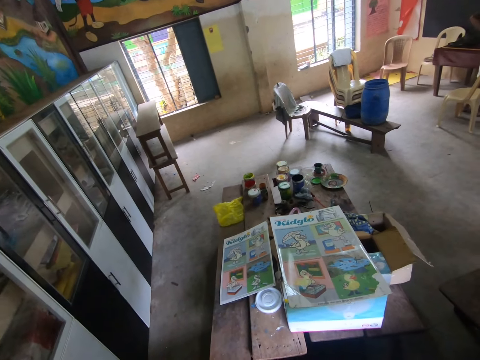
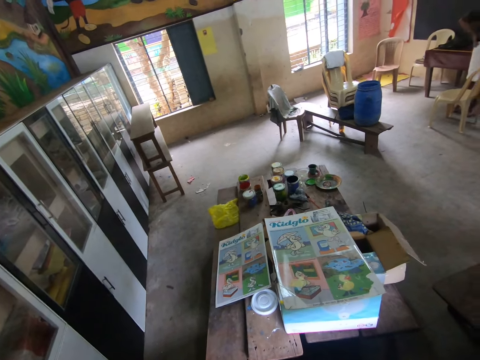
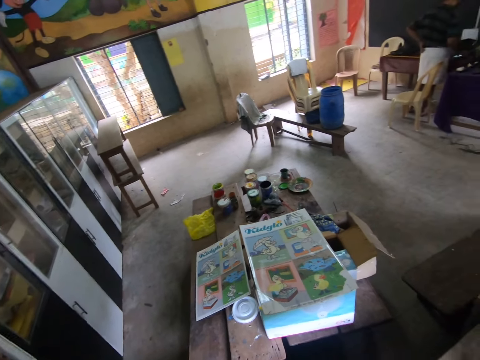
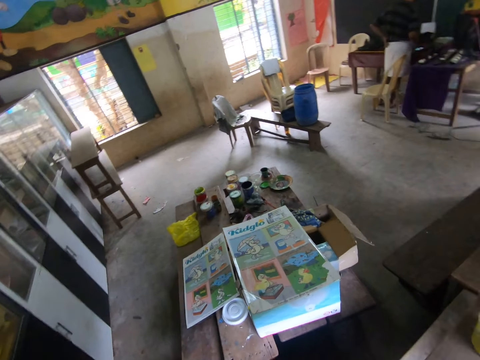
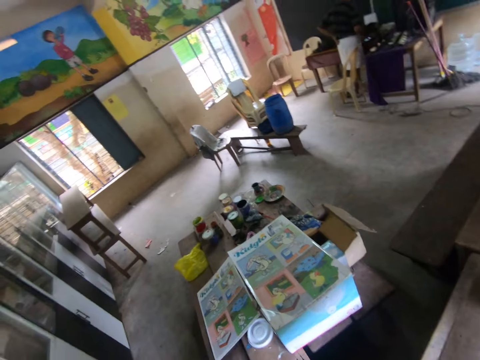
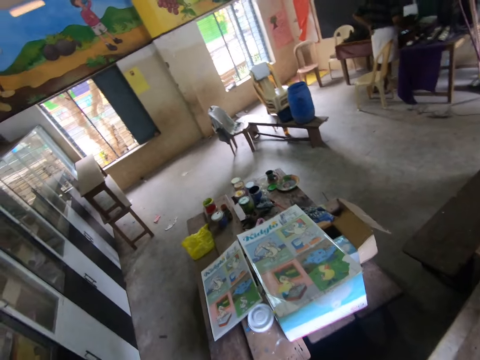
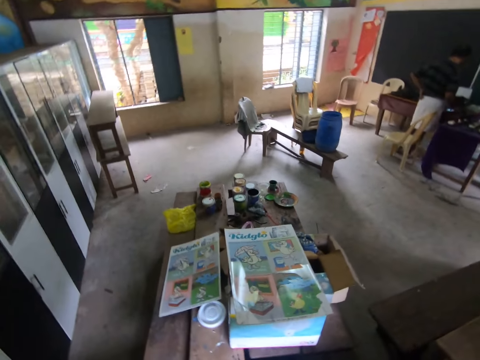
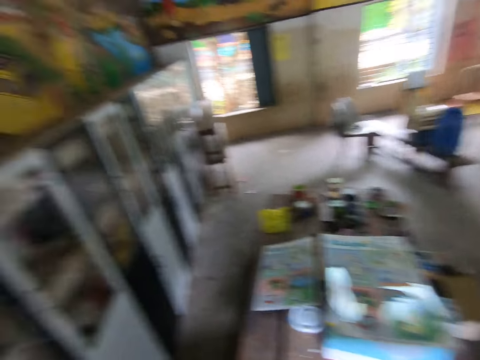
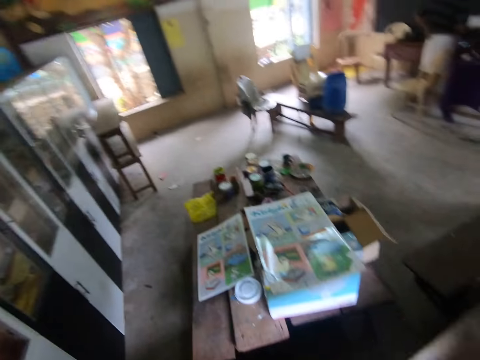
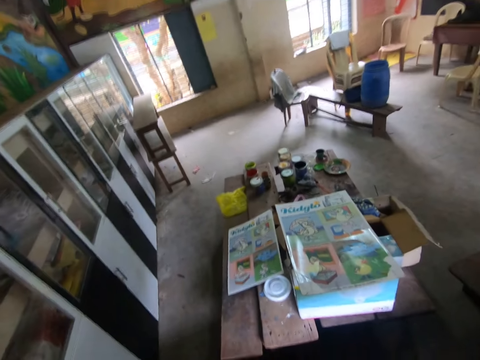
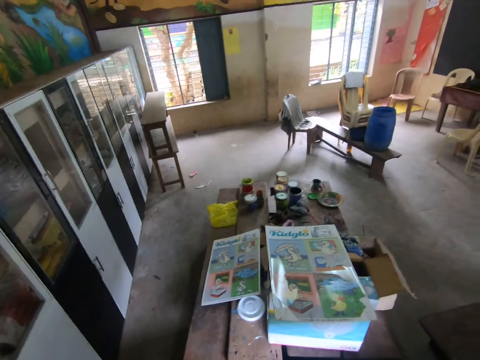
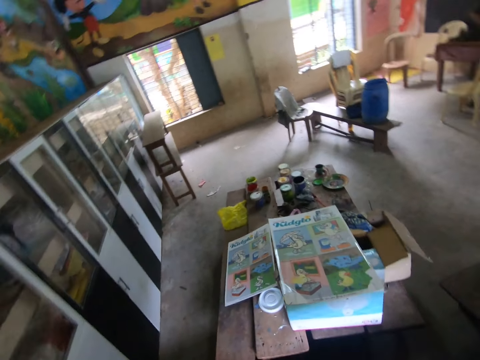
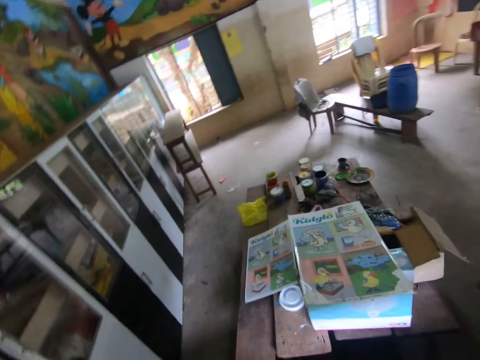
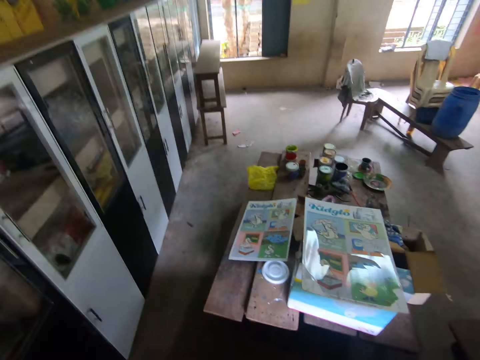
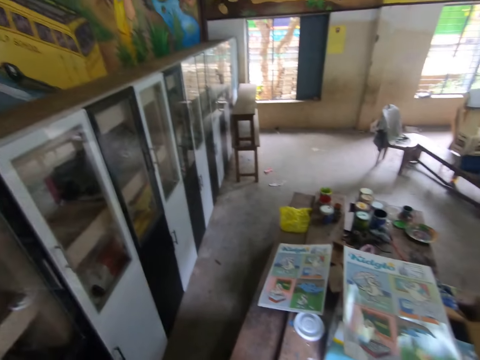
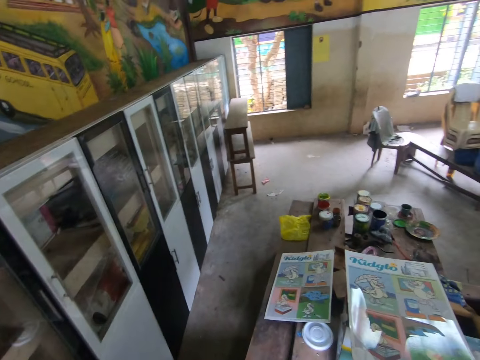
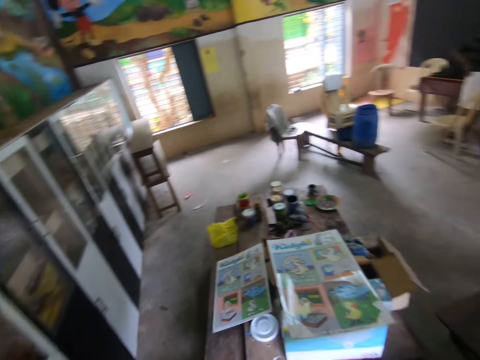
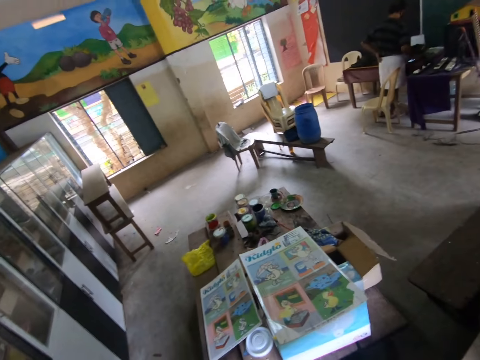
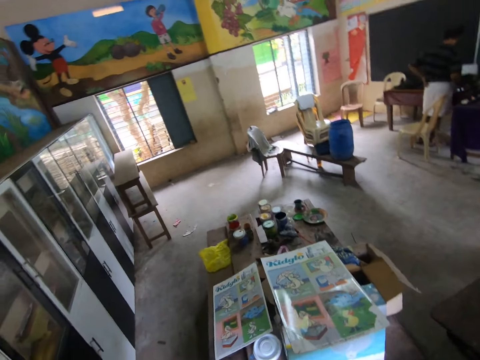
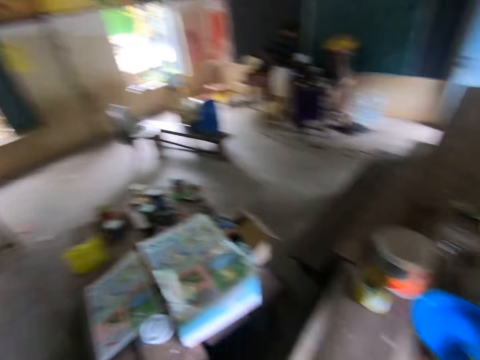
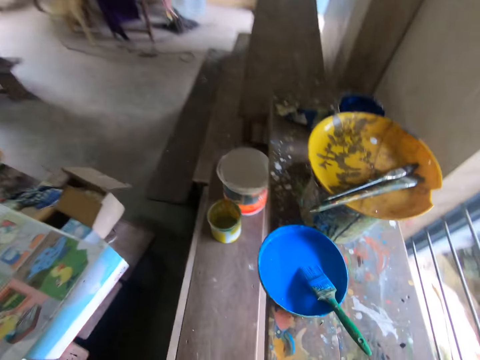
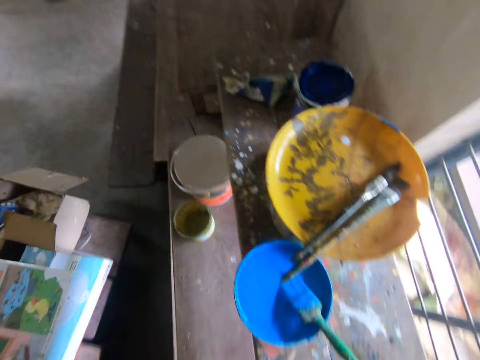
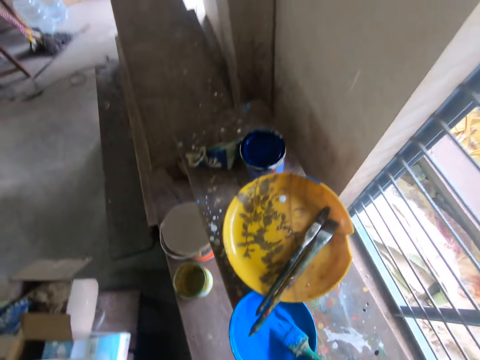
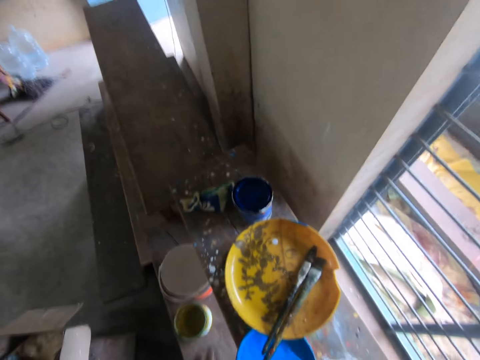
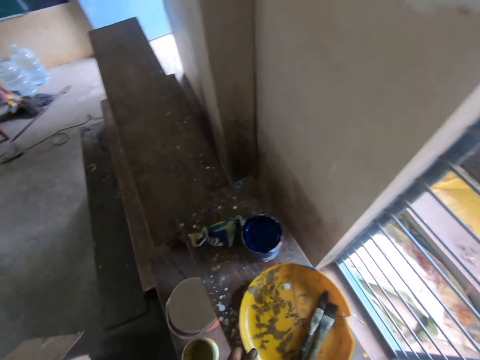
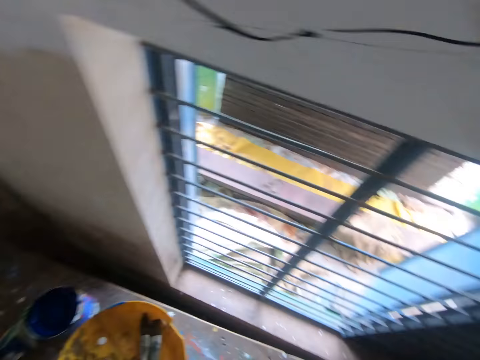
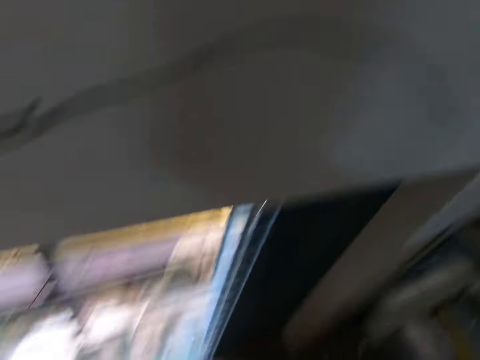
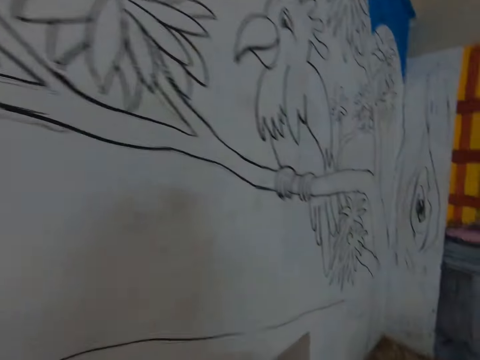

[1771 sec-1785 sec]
The camera wearer interacts with a man. They look around a room. They pick up a lid.

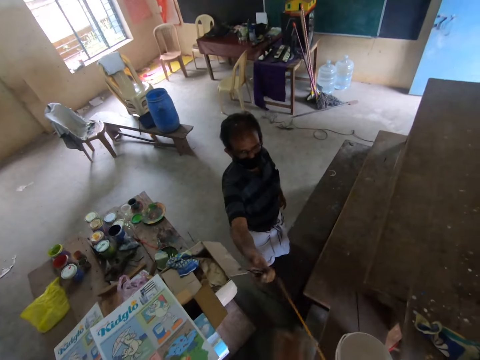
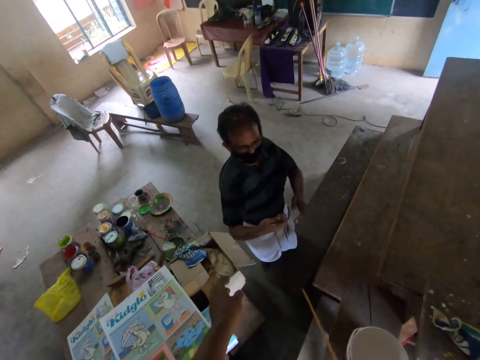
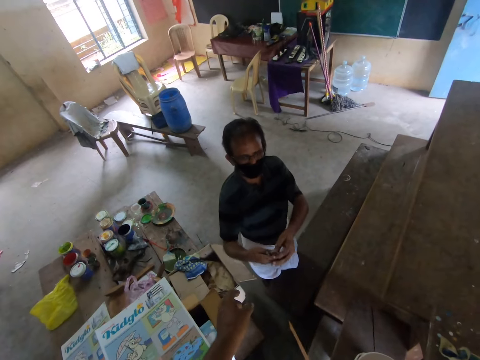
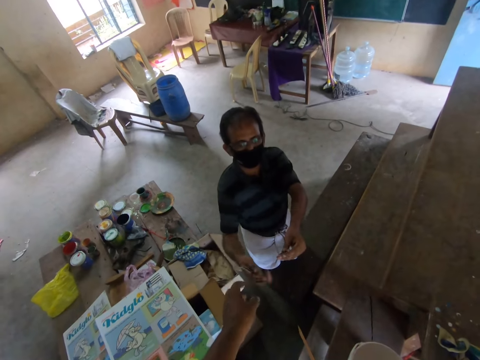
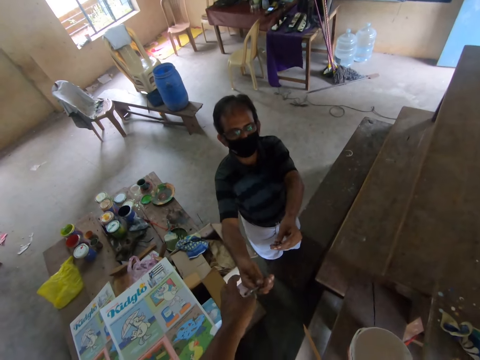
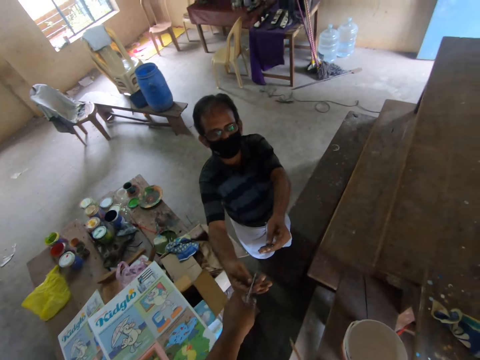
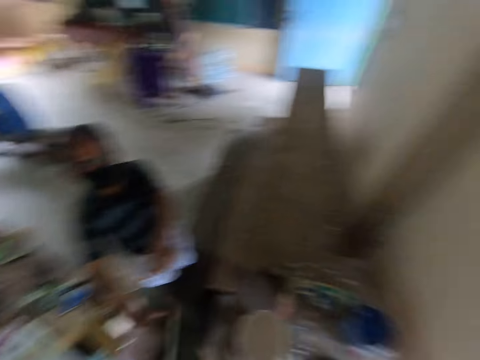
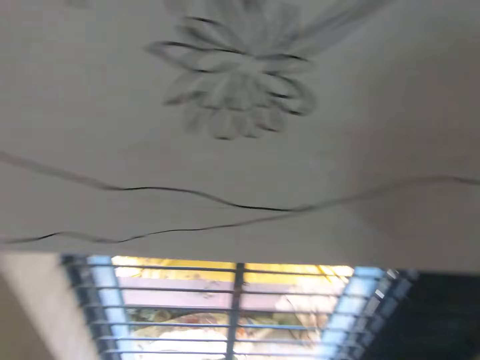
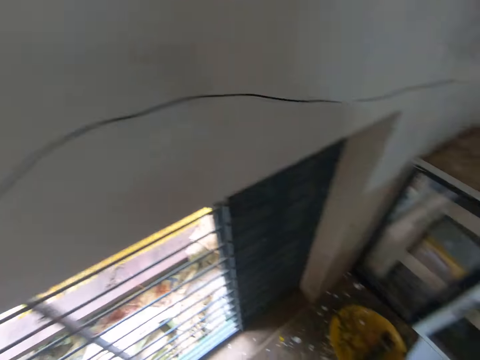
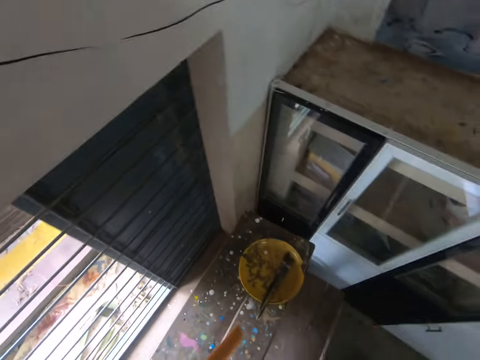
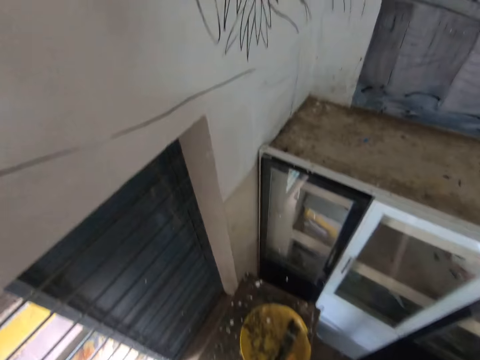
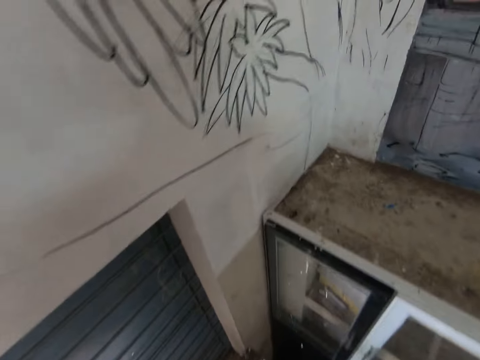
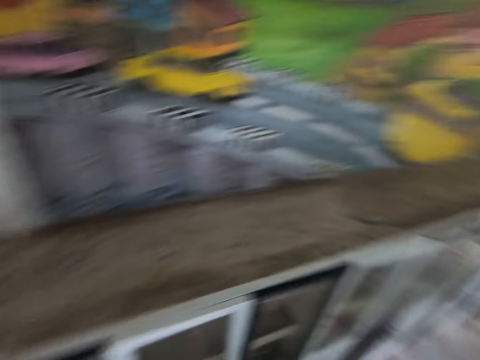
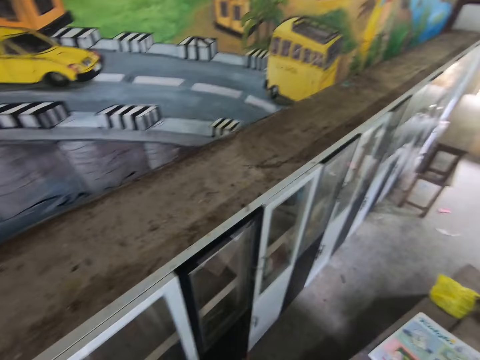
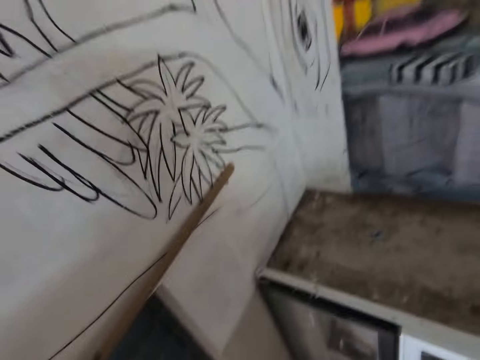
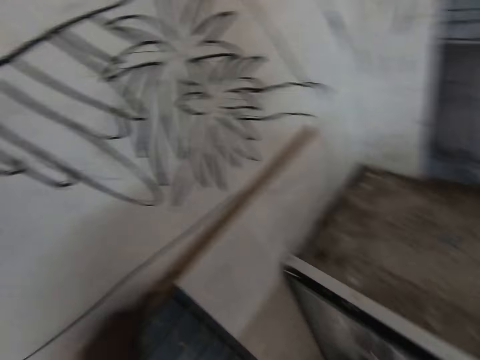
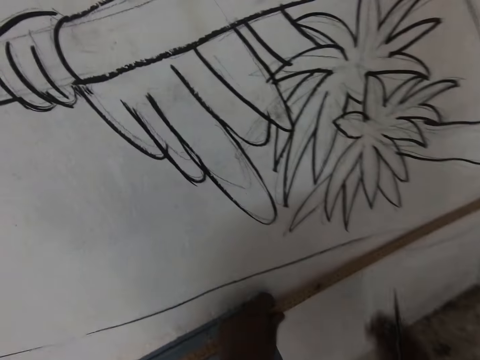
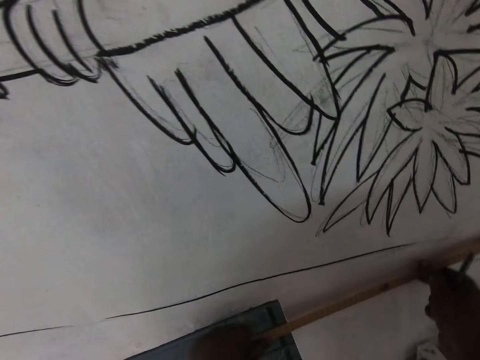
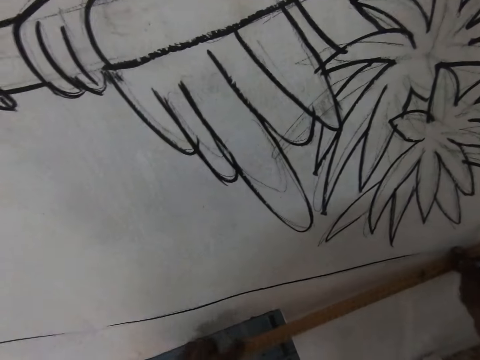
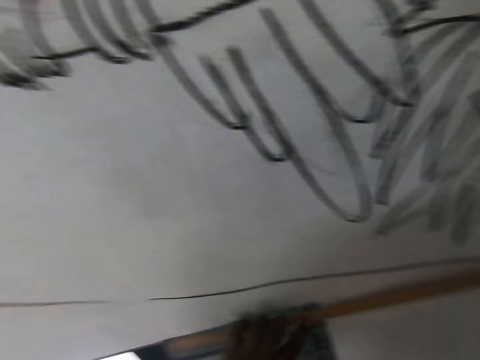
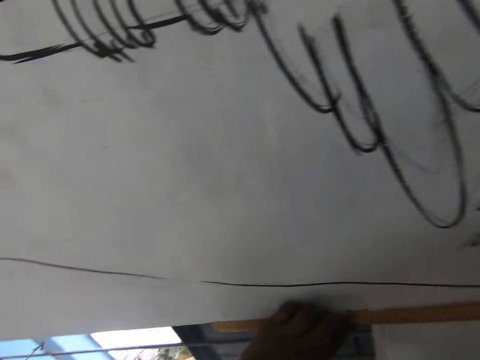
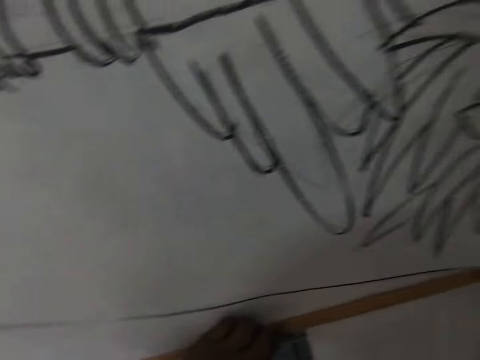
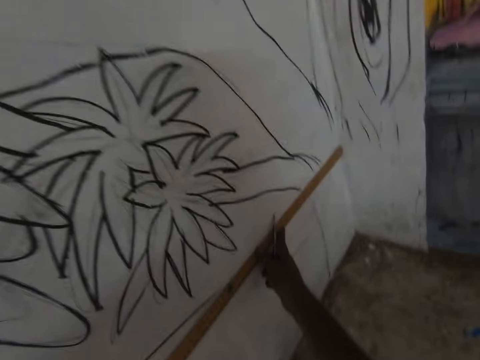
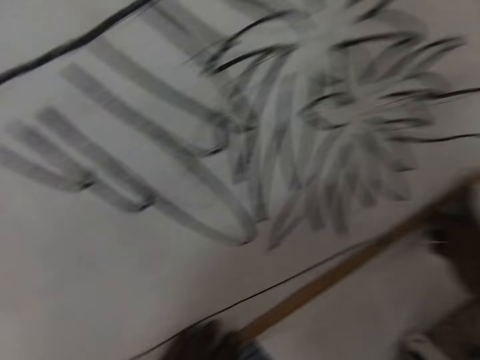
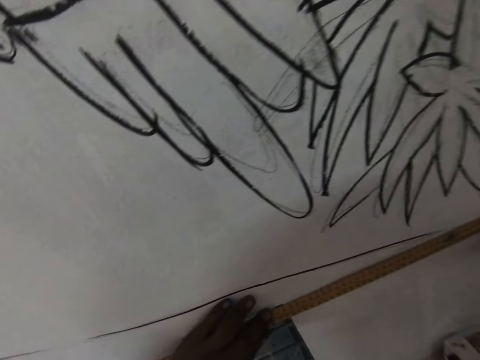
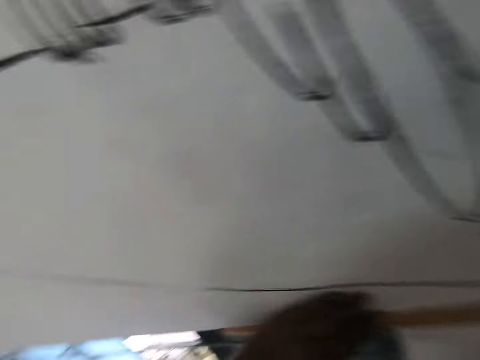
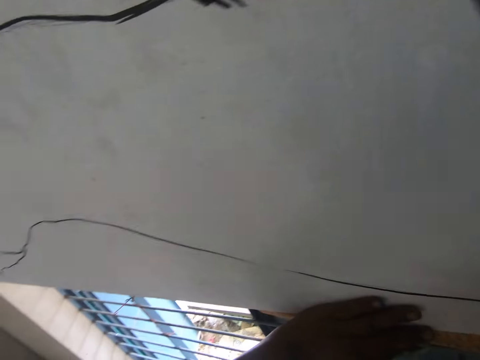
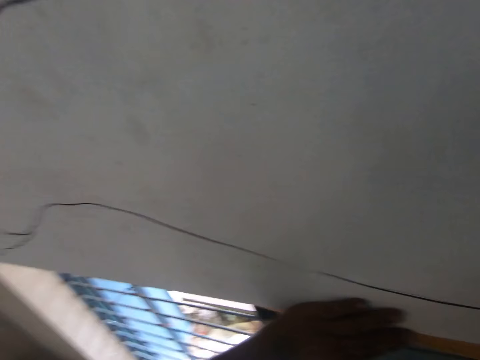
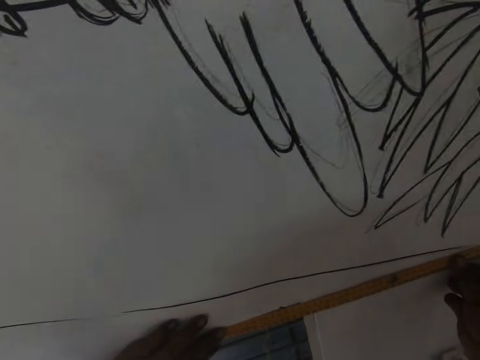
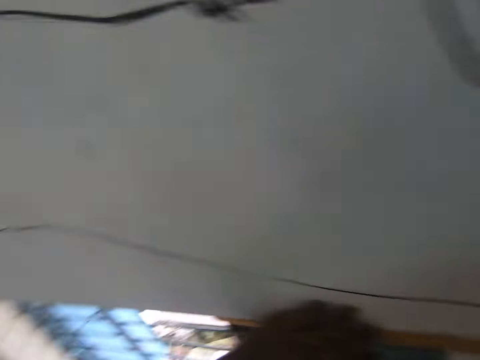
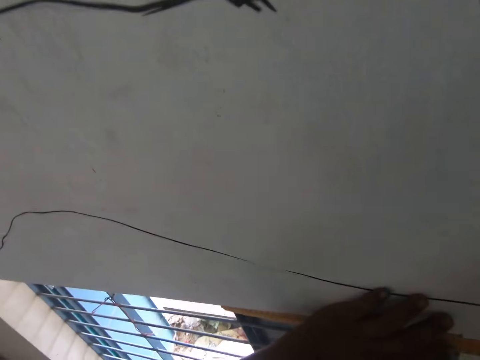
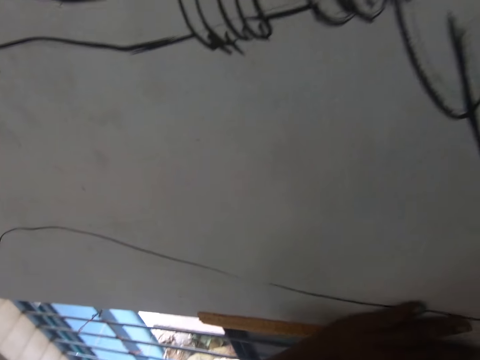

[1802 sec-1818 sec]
A man hands the camera wearer a drill bit or pen. The camera wearer looks around a room. They walk around the room. They adjust a ruler on a wall. They look around the room. They adjust the ruler on the wall.
